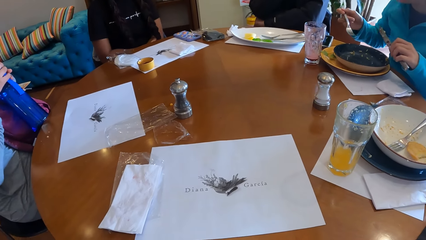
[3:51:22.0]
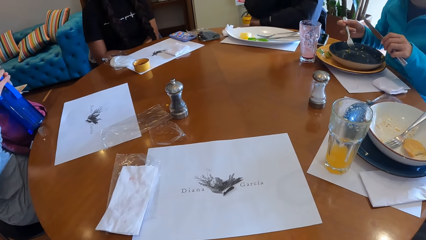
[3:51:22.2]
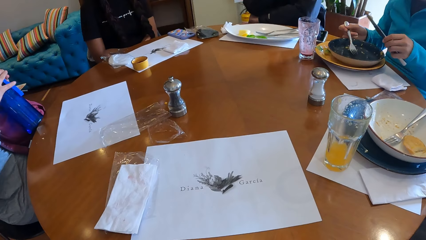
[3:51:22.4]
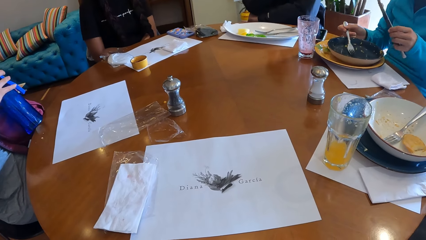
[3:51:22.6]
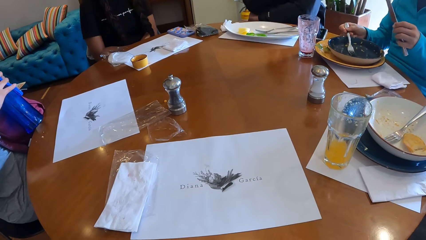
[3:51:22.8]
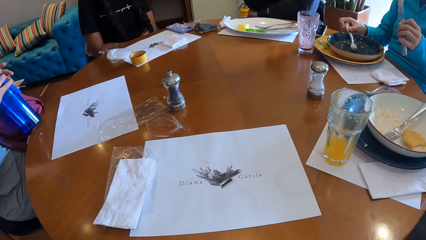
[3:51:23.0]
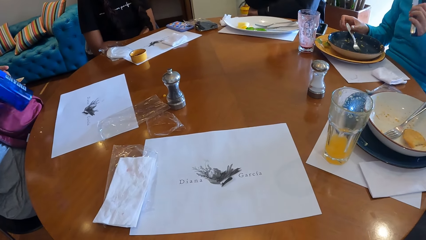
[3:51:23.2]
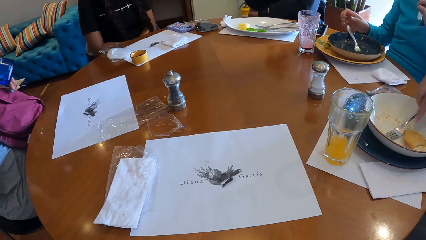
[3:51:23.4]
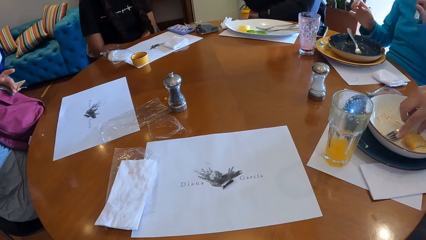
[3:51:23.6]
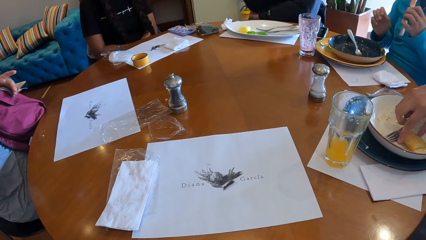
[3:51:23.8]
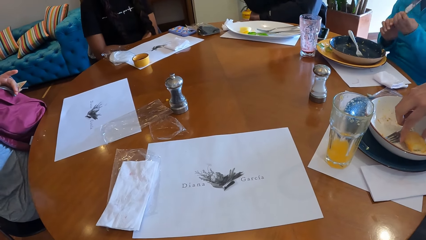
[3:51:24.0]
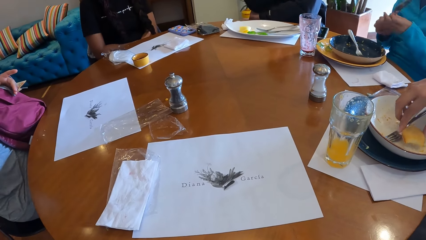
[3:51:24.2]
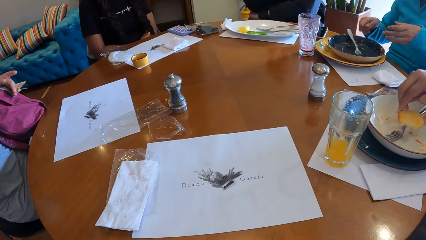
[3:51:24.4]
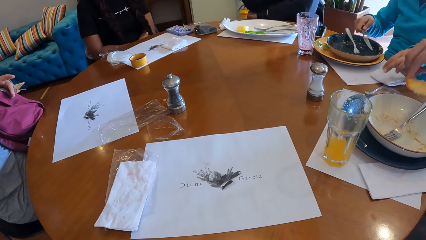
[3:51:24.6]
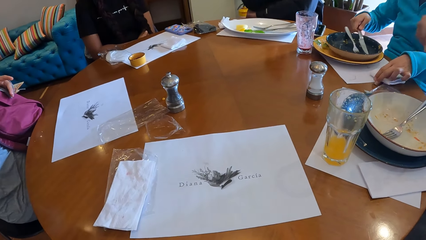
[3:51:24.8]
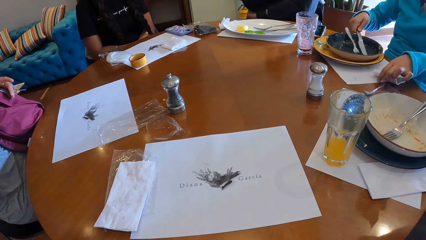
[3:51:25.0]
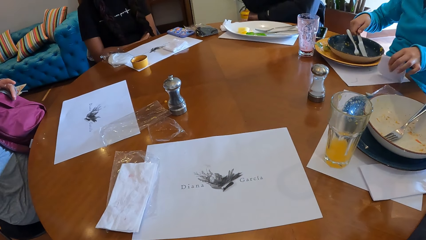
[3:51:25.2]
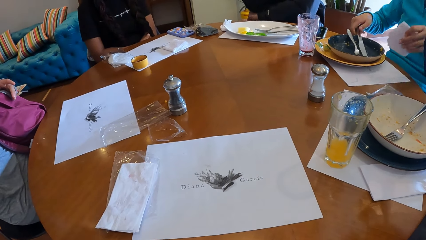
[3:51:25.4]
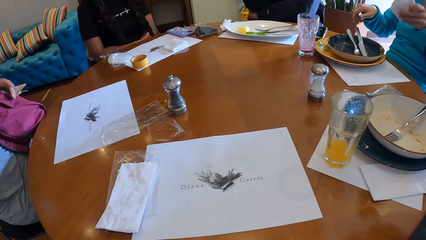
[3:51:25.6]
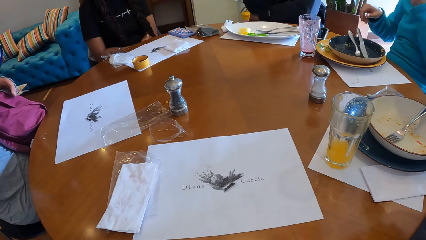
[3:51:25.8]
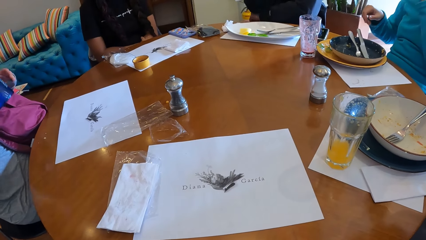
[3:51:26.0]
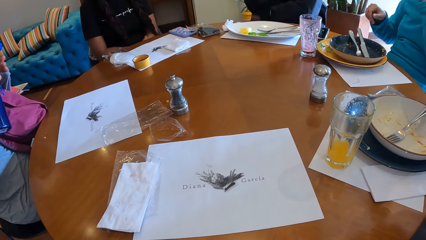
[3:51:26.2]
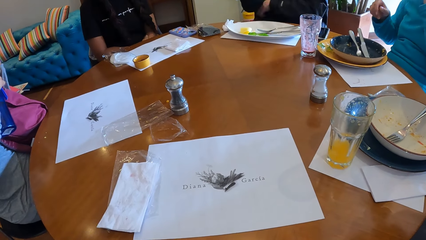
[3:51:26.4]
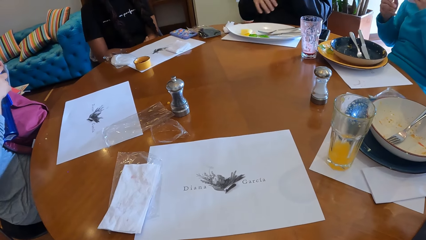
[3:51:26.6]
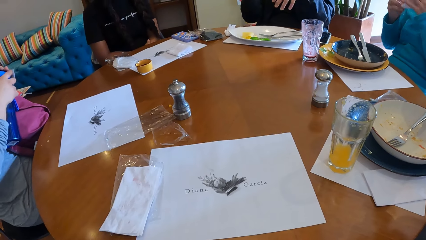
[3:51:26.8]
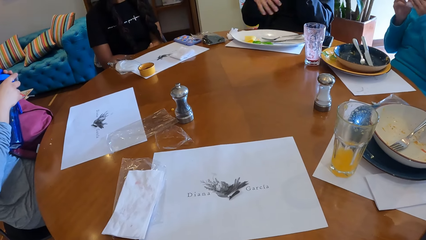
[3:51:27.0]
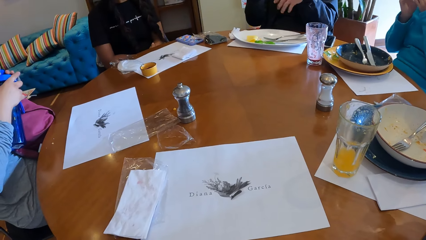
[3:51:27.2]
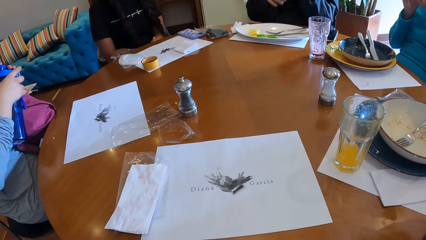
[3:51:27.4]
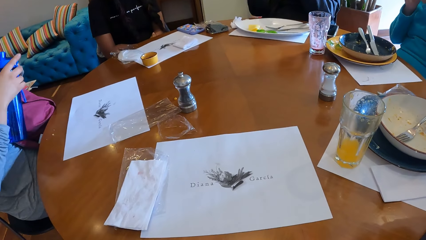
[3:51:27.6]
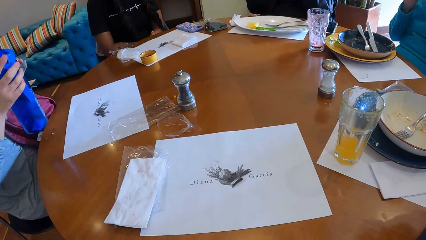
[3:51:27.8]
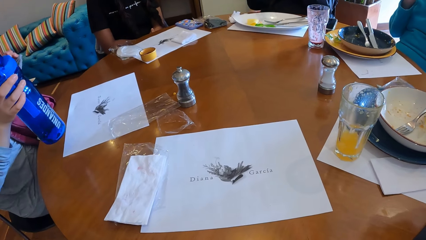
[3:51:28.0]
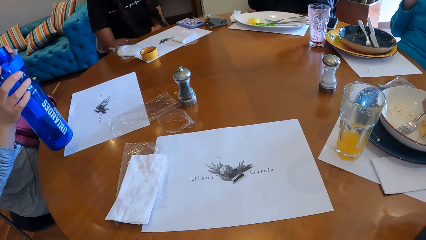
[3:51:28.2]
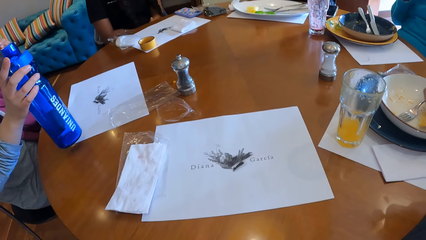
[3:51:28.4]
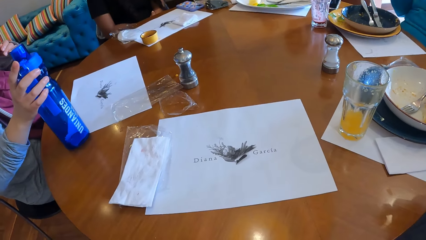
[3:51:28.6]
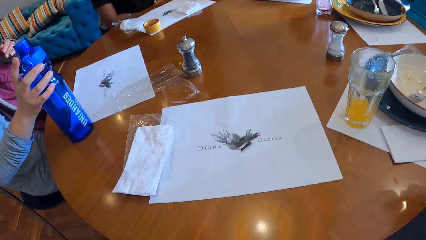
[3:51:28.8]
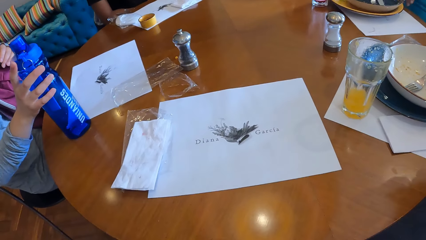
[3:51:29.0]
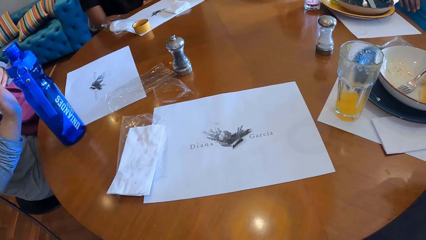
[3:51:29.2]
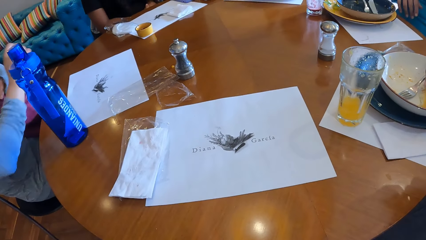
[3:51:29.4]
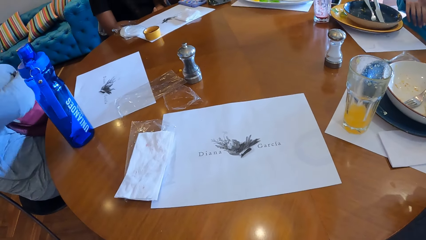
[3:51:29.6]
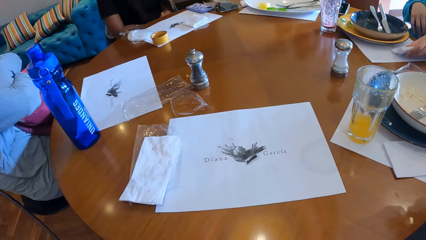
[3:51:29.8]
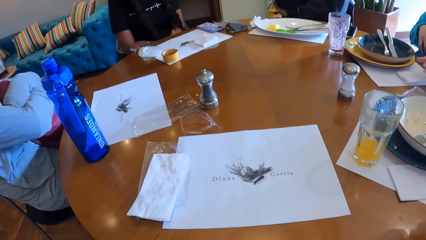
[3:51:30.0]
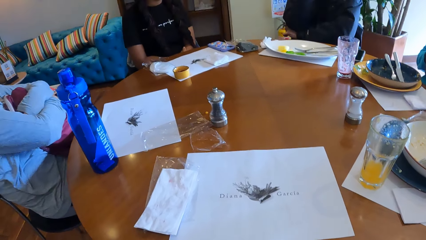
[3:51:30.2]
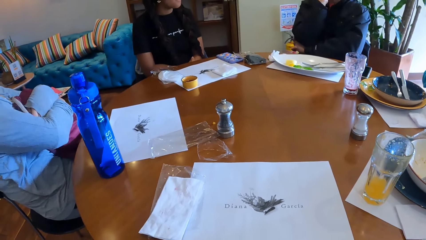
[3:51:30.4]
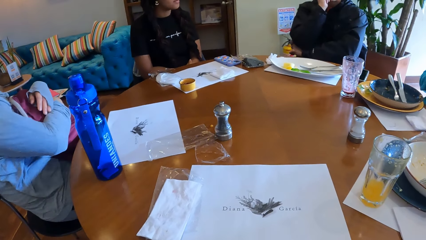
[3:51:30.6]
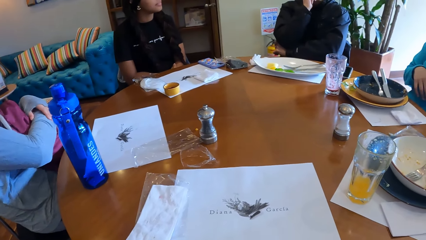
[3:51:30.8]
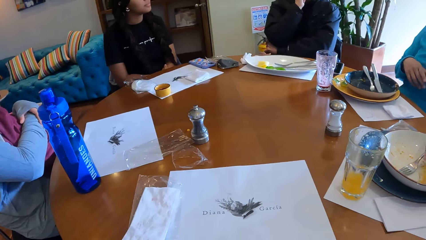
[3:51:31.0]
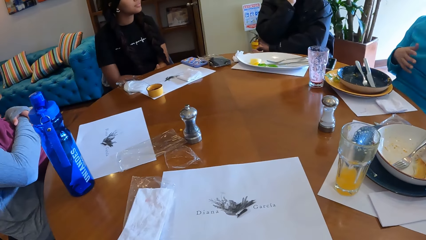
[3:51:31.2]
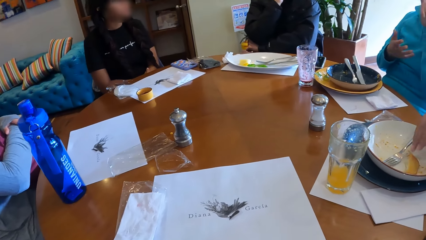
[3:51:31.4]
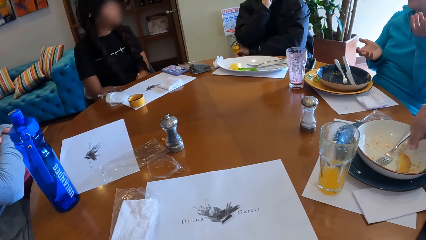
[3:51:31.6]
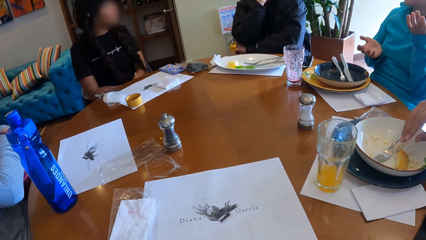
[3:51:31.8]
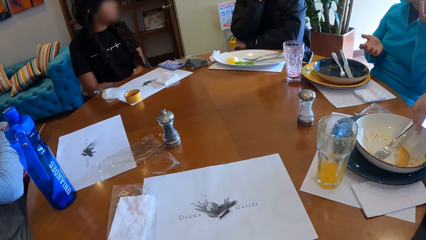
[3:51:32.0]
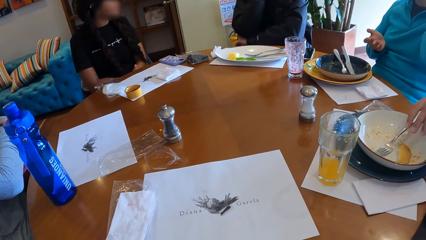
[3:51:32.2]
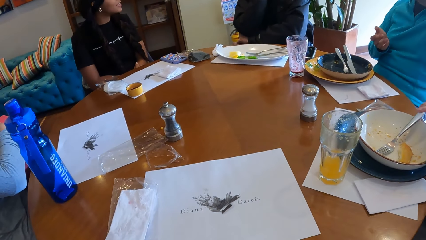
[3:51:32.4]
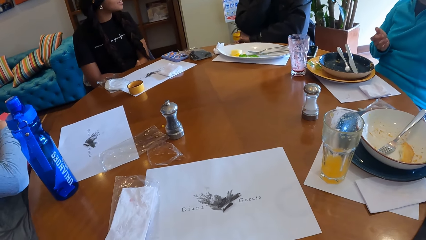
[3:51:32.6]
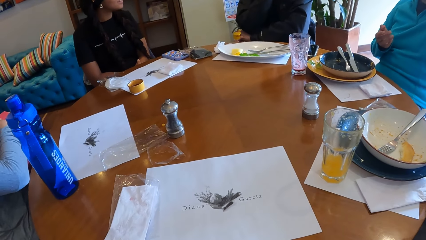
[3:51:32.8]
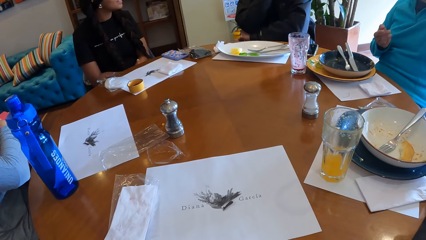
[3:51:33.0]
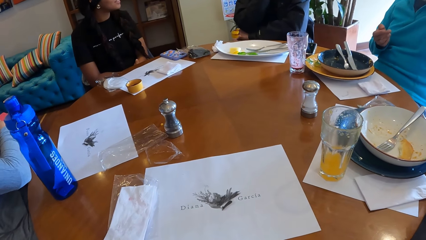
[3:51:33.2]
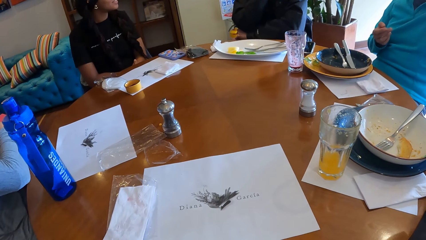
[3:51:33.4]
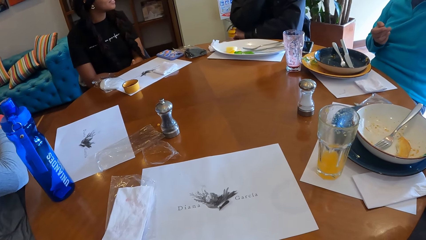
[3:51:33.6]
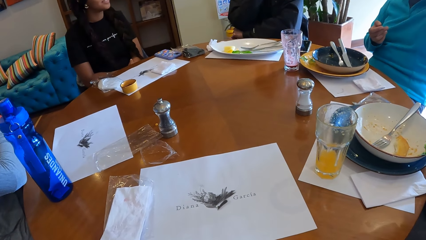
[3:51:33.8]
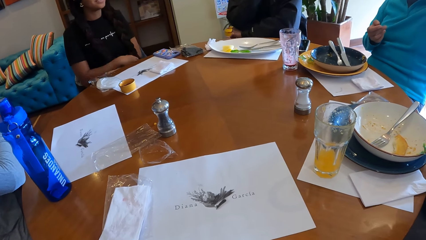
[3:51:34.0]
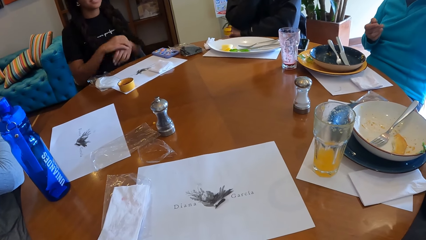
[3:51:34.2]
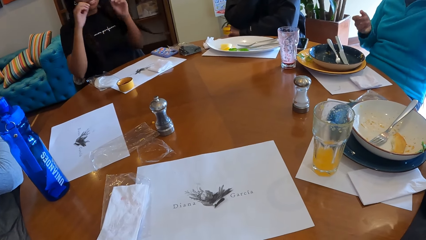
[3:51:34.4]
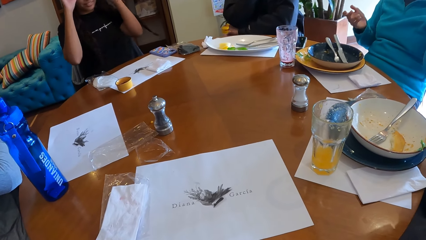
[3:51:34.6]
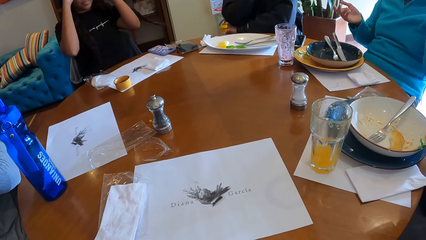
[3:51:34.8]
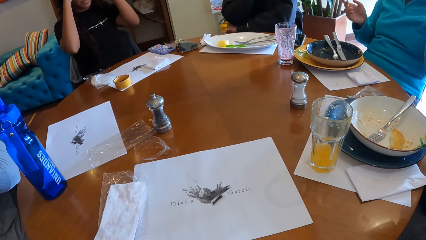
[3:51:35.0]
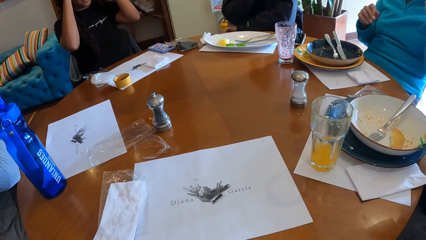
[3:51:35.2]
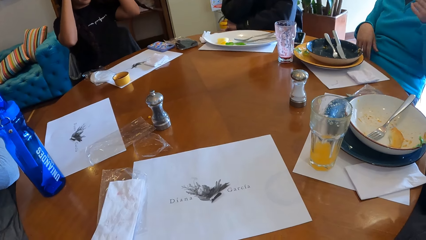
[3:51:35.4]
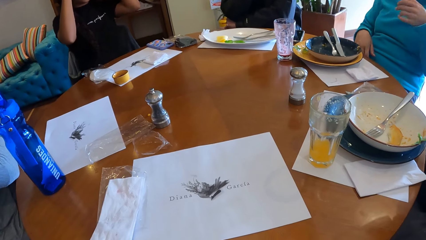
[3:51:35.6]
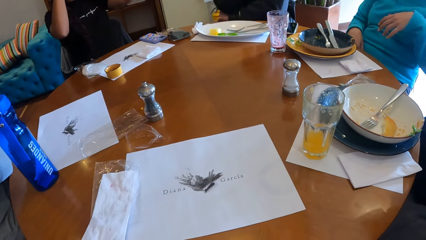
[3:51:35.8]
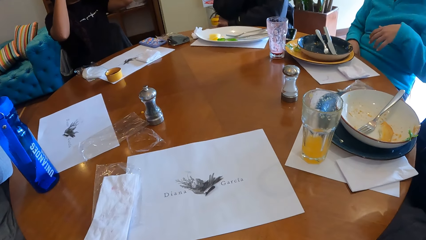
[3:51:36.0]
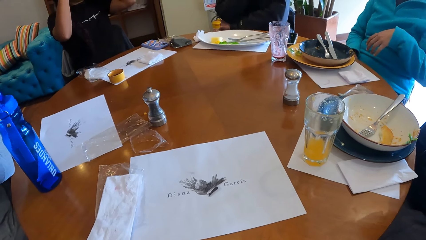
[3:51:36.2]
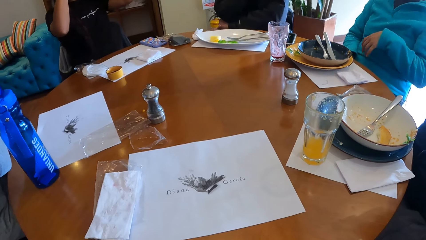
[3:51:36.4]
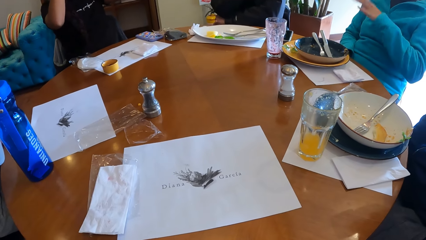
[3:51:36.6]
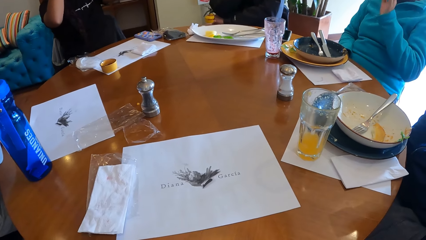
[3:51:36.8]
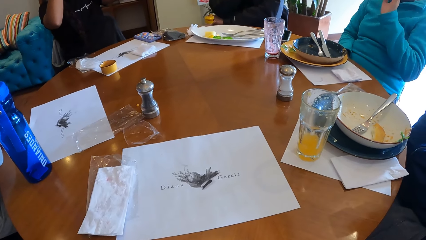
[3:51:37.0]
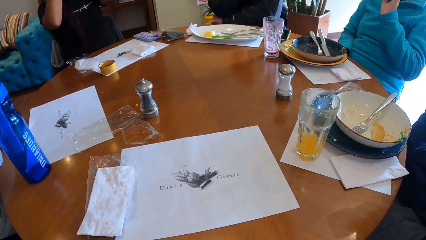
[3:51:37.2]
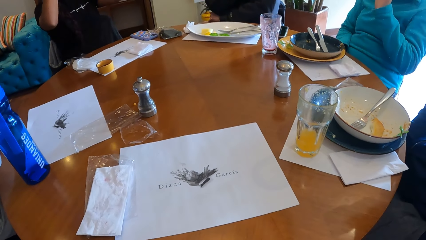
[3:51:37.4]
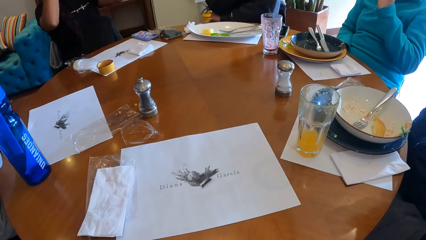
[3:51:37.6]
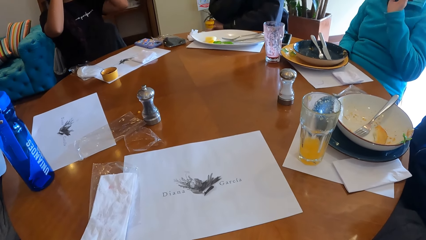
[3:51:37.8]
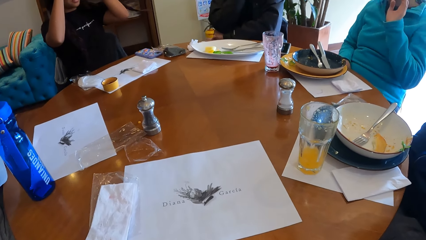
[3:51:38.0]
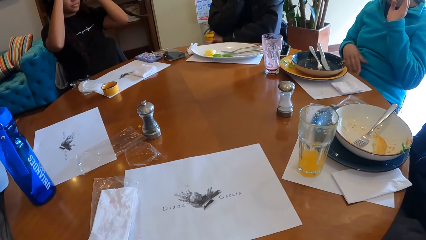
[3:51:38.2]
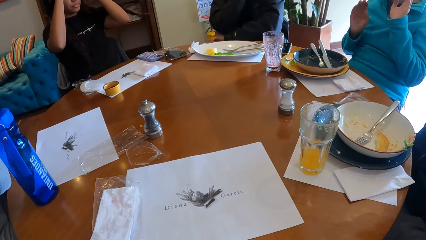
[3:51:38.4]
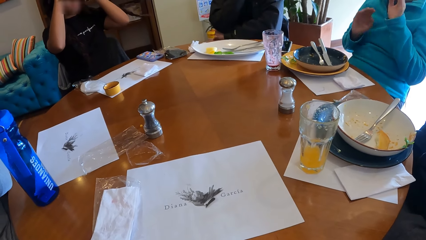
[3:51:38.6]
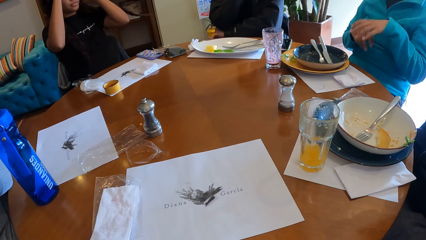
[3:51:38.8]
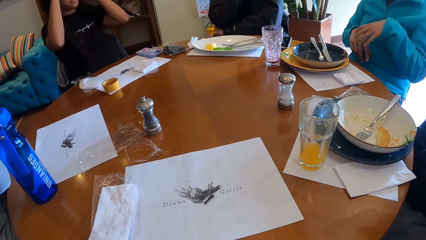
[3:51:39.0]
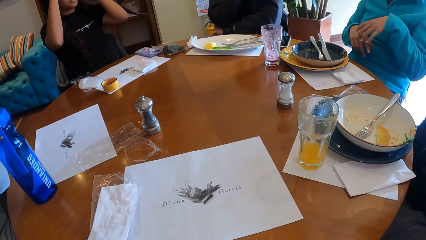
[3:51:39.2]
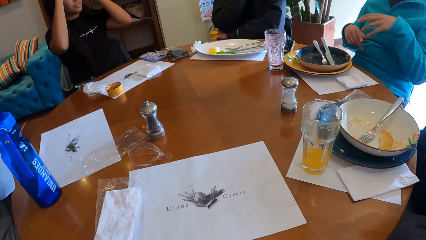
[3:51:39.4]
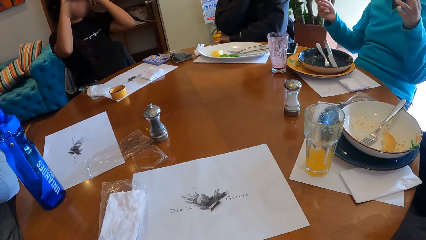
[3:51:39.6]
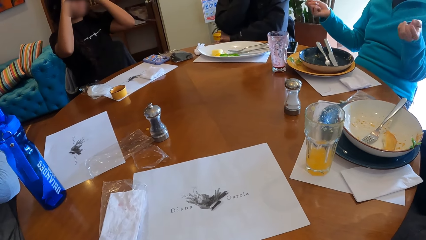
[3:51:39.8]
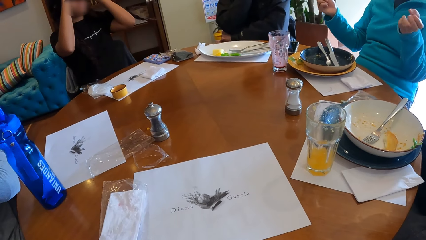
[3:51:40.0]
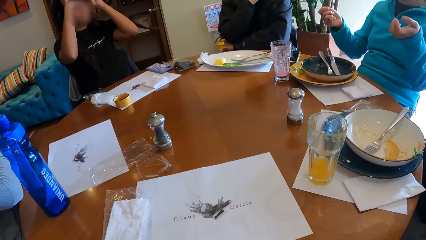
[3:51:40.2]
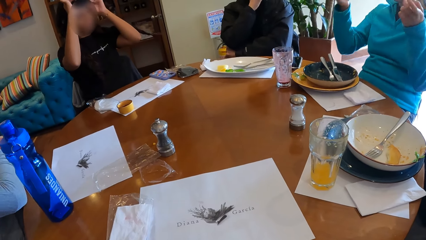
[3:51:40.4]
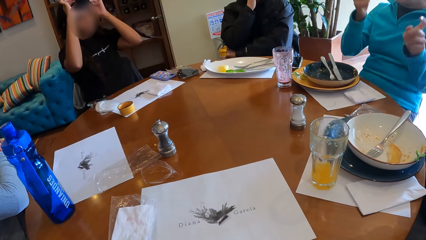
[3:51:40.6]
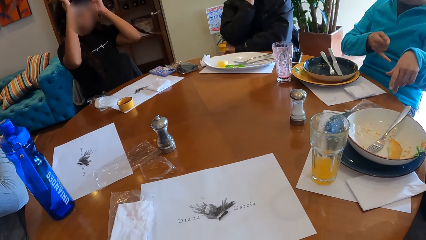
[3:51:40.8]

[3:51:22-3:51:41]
The woman puts the food in the fork in her right hand into her mouth. She places the fork in her right hand into the plate. Another woman drinks the water from the bottle. A third woman picks a biscuit from a plate on the table with her right hand. The first woman passes the knife in her right hand to her left hand. She picks a paper towel or serviette from the table with her left hand and places the knife in her right hand into the plate. She wipes her mouth with the serviette. The second woman places the bottle in her right hand on the table. The first woman places the paper towel in her left hand on the table. She converses with the people at the table.
